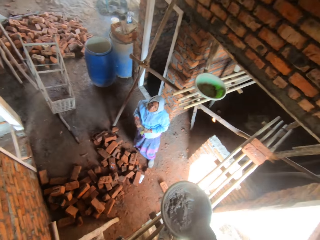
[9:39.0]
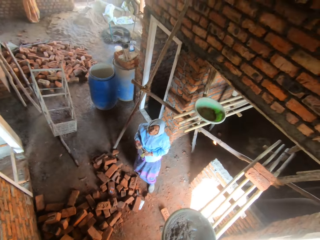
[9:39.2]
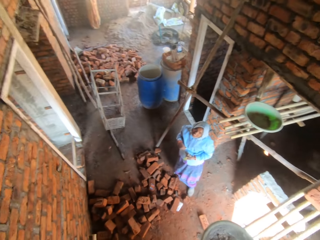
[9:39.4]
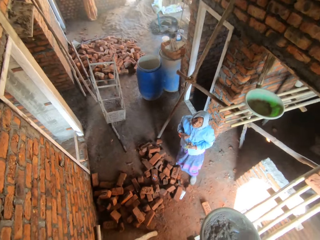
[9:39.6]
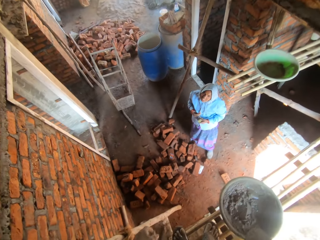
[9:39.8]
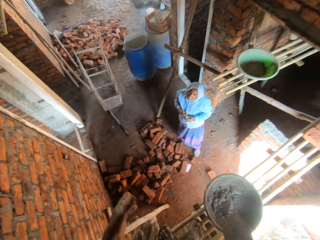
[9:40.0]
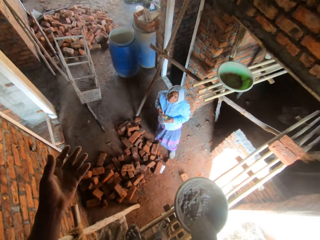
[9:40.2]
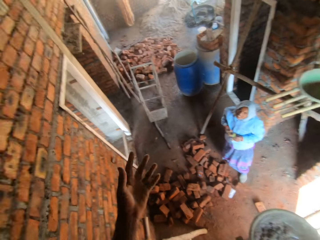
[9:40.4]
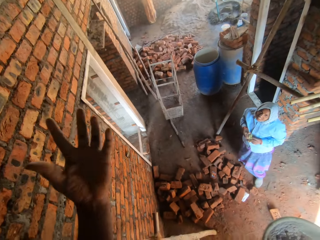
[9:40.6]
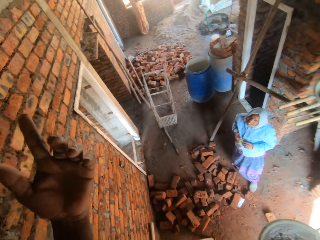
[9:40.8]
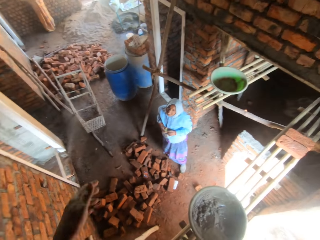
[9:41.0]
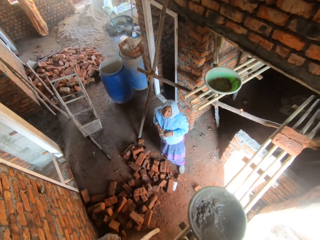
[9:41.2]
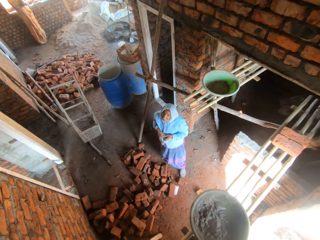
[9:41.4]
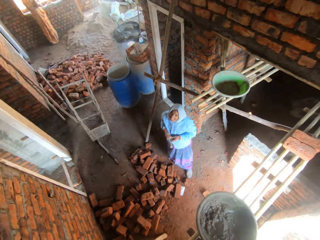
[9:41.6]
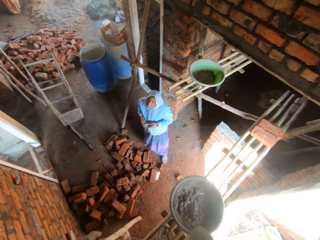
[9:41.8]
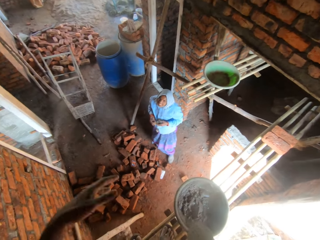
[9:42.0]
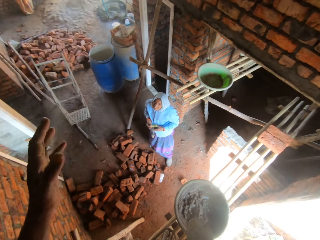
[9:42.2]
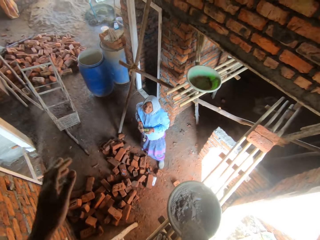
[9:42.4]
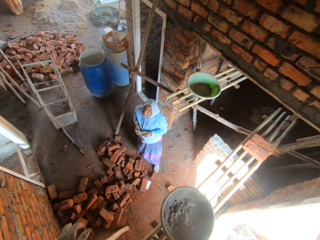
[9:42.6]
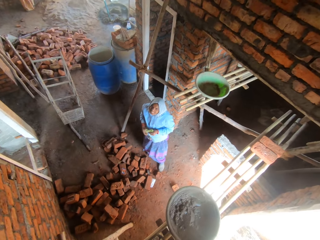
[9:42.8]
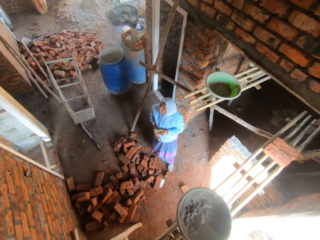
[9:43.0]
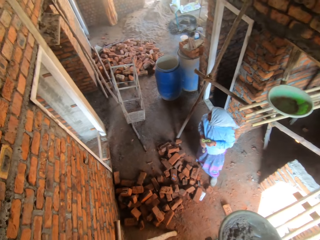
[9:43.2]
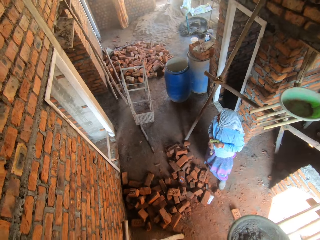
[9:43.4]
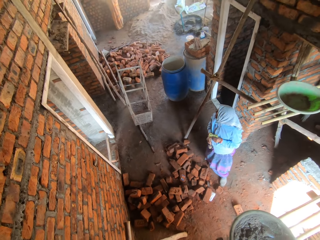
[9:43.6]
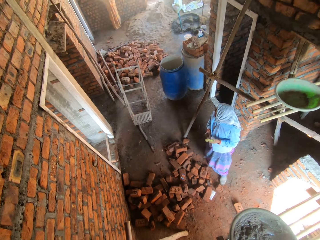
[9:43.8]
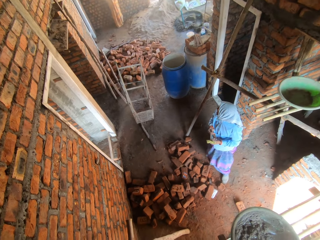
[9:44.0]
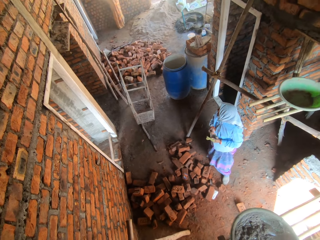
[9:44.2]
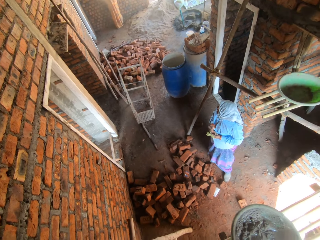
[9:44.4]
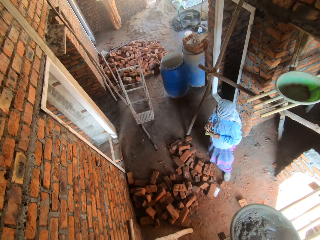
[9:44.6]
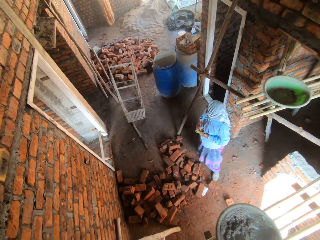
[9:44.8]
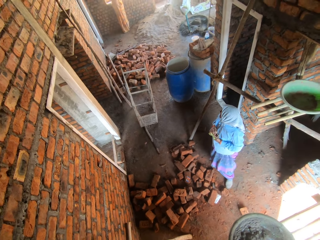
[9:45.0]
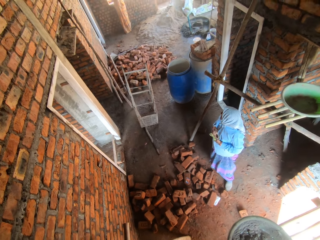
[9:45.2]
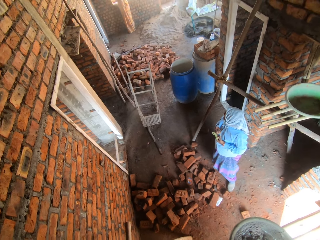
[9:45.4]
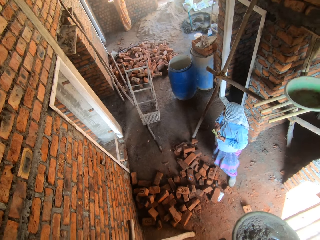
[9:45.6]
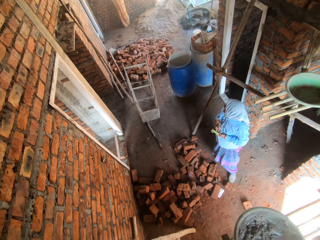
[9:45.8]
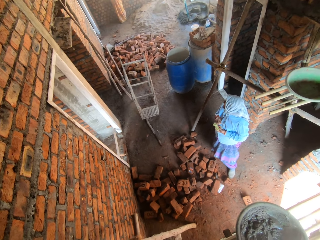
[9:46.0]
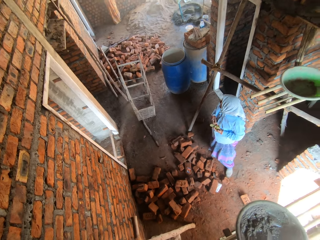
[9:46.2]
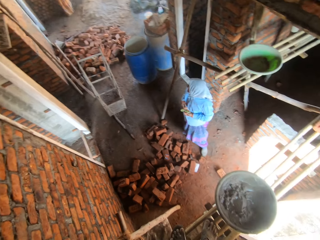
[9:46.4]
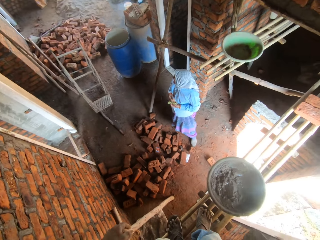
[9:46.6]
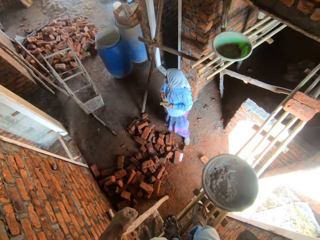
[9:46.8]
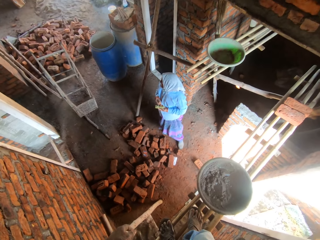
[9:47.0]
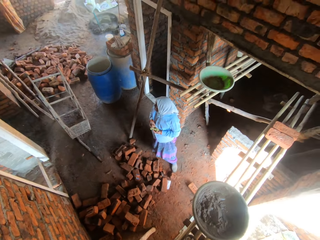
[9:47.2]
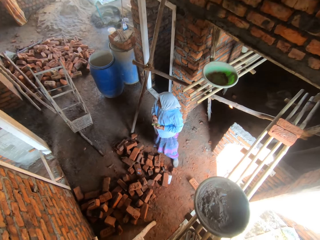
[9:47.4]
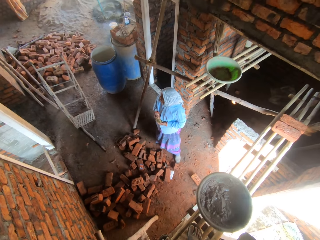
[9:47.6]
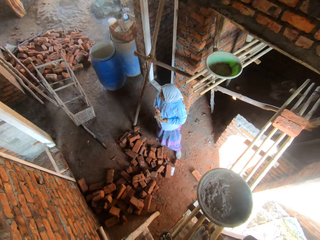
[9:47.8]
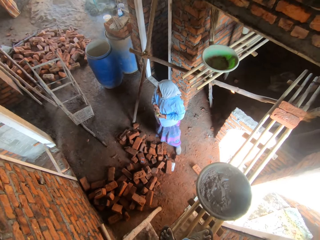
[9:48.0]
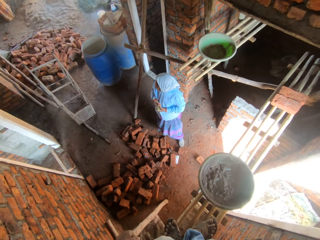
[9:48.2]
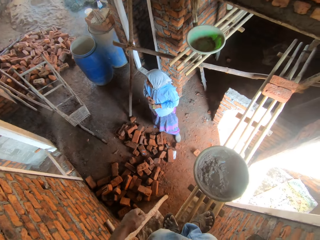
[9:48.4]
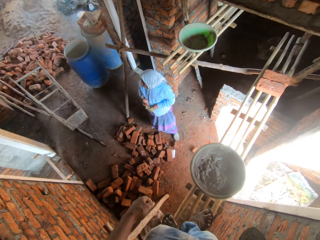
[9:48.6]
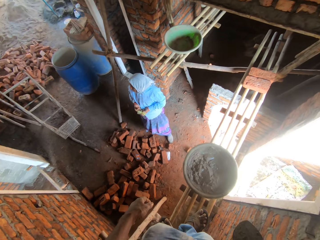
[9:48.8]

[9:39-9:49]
The camera wearer moves the left hand.

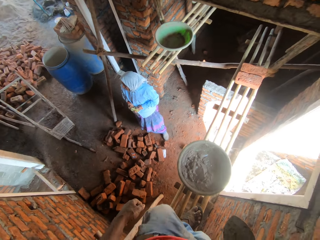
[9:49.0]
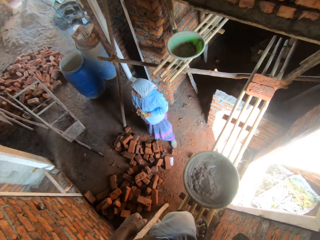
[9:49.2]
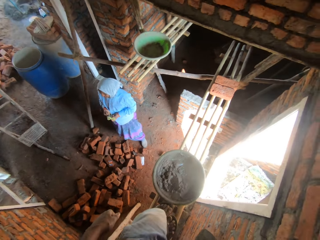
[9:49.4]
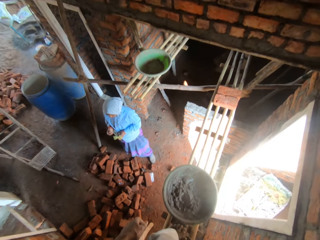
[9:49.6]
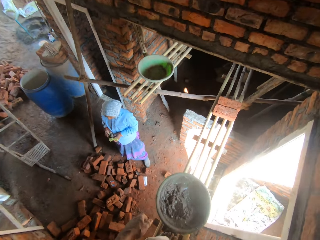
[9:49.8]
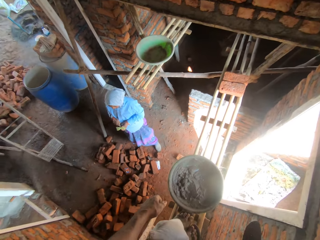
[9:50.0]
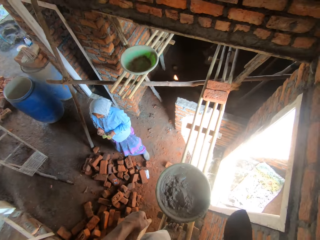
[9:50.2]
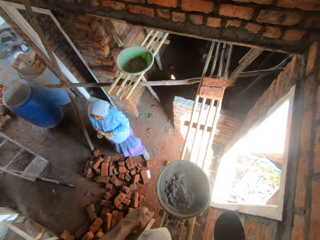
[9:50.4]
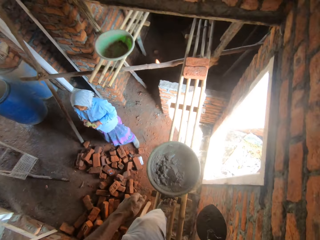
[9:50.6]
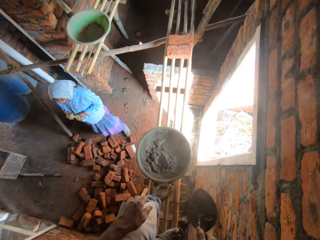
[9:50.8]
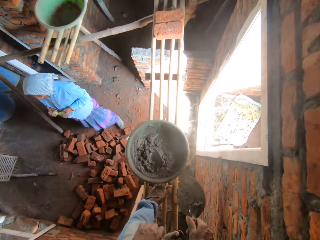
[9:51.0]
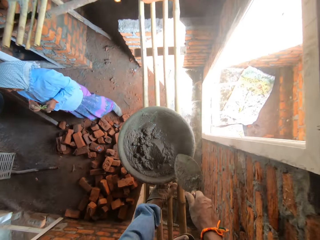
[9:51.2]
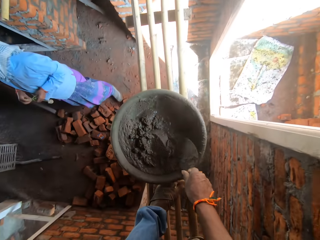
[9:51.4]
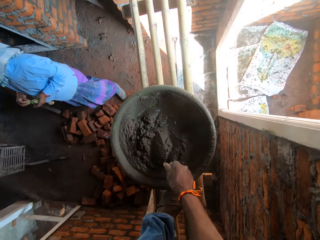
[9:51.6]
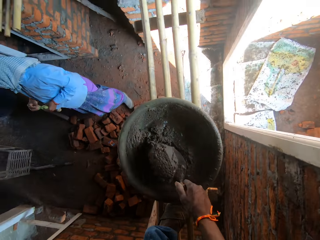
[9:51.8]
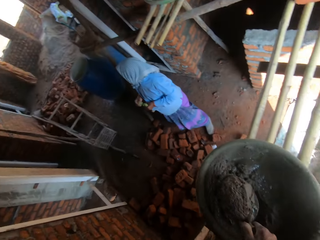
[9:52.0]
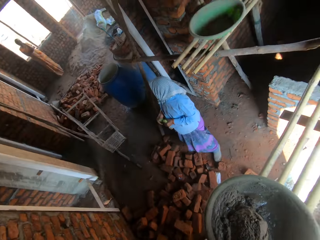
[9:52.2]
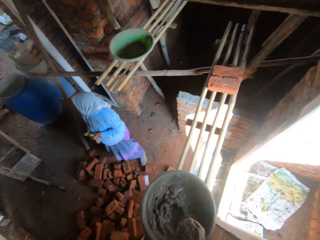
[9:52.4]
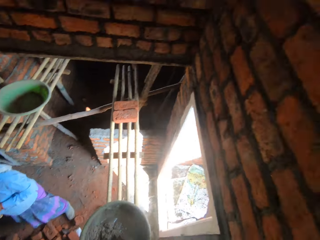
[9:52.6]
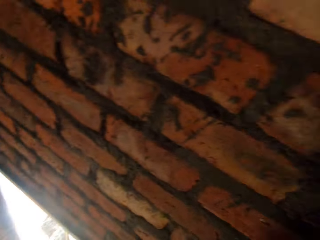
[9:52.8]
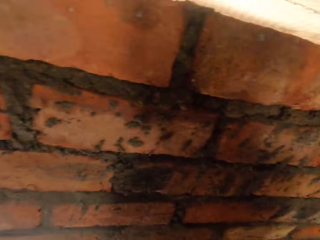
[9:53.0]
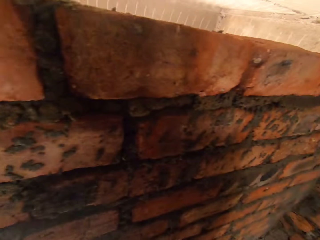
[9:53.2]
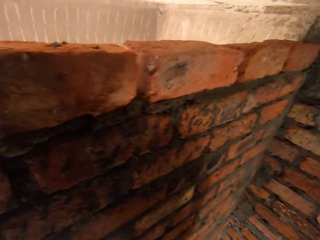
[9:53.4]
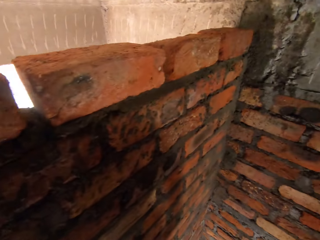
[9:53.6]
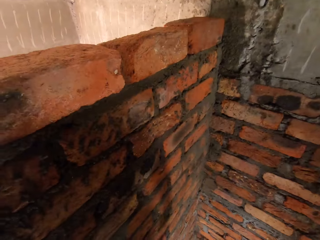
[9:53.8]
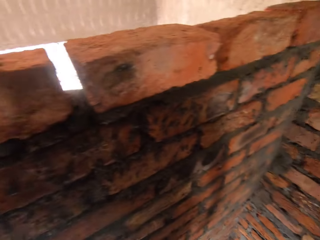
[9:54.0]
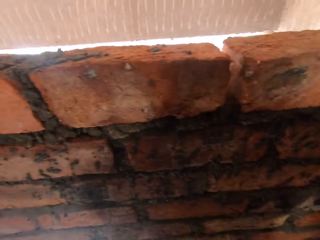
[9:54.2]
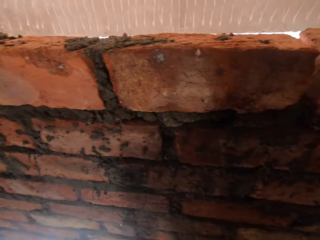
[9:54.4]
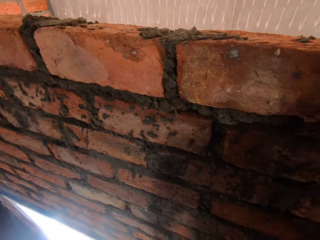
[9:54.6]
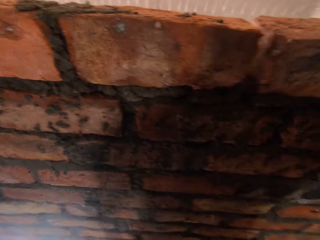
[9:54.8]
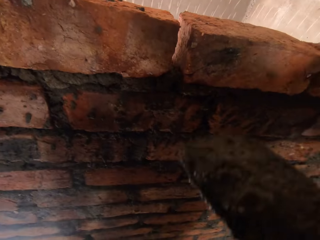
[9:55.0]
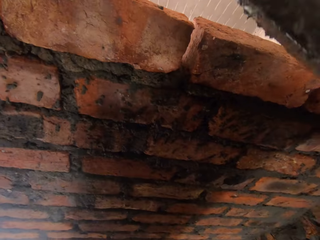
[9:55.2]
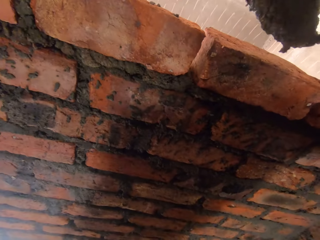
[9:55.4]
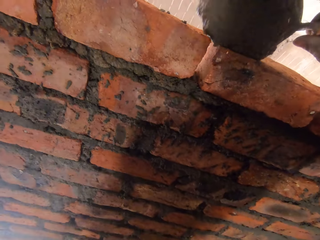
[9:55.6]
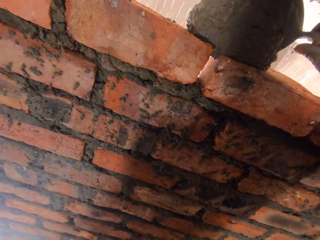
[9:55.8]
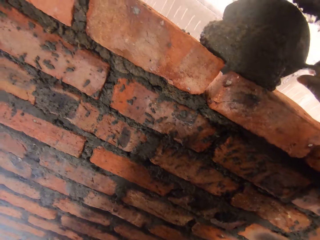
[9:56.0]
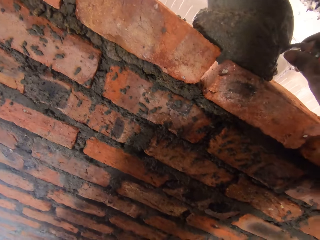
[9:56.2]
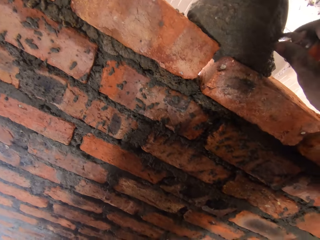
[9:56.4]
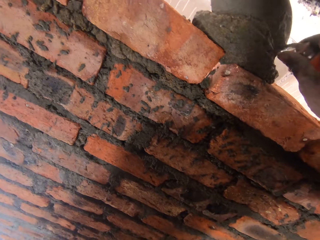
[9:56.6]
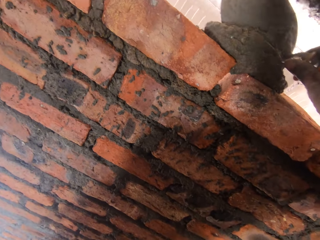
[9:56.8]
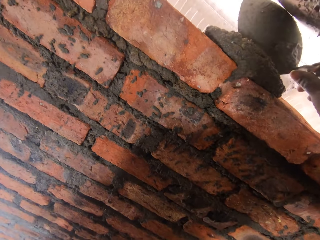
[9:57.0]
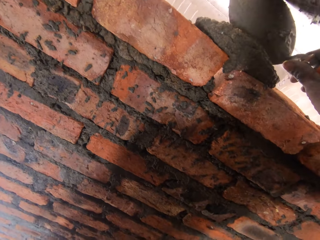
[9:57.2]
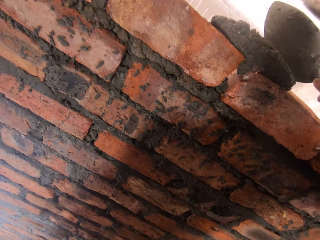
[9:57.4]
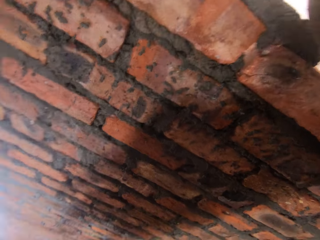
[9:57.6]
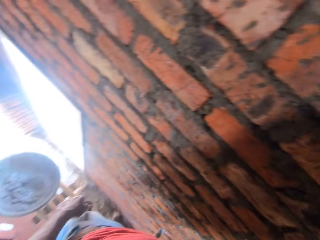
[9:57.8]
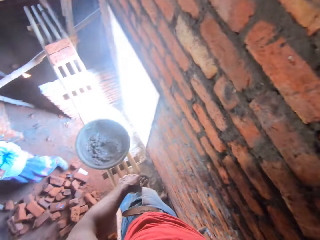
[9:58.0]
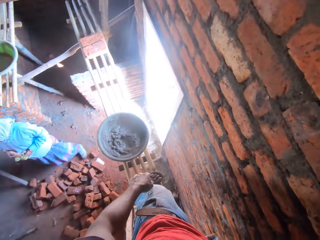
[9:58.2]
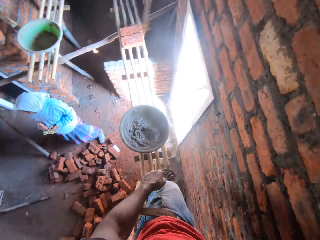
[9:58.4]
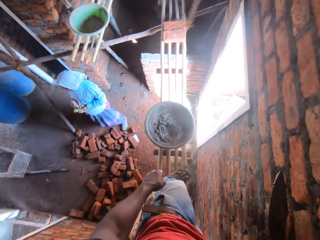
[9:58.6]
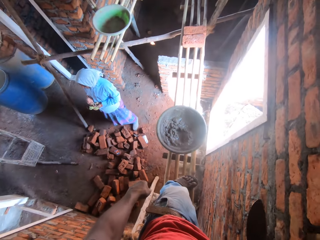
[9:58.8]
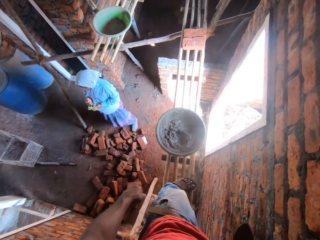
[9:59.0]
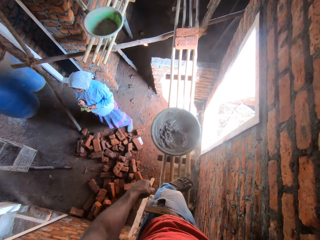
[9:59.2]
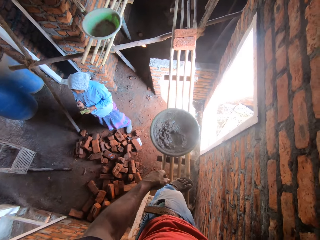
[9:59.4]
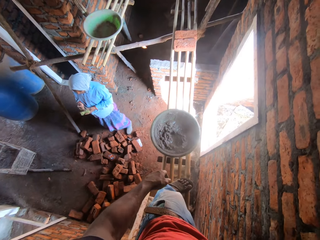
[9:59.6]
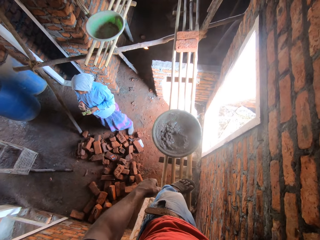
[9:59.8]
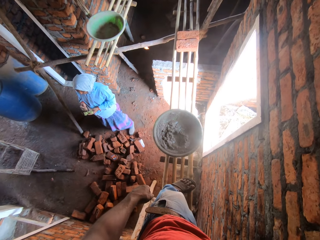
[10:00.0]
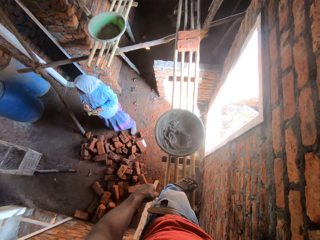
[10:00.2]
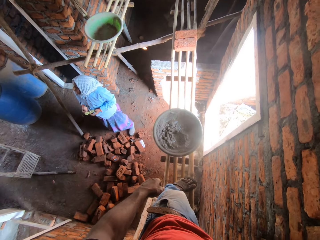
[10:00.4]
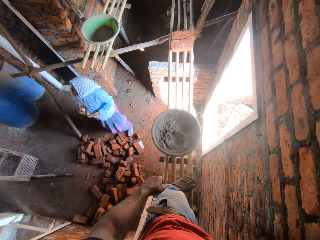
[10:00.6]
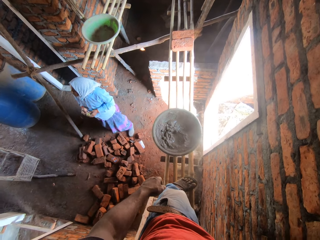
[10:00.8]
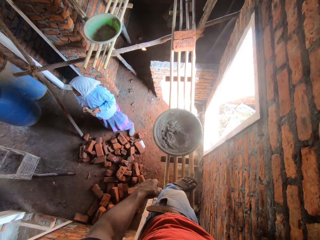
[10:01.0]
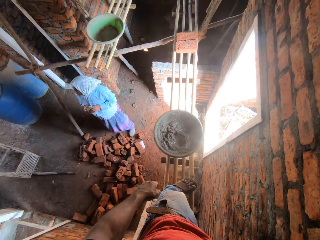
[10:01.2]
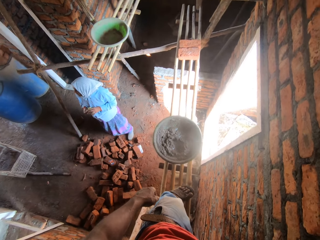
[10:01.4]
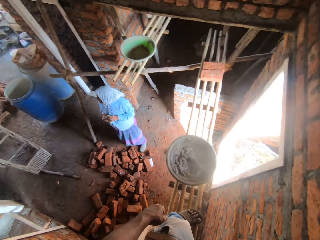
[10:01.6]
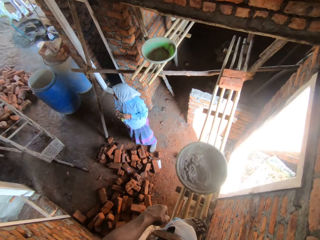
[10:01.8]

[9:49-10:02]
The camera wearer scoops the mortar with a trowel. They look at the bricks. They put the mortar on the brick. They look at a woman.
